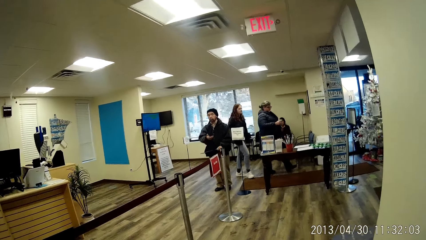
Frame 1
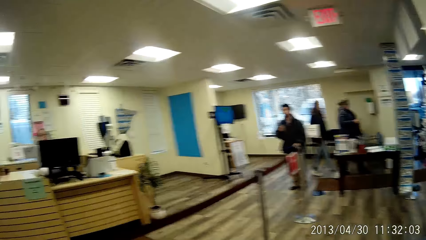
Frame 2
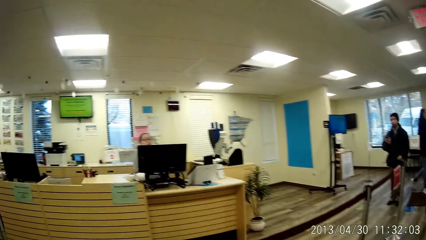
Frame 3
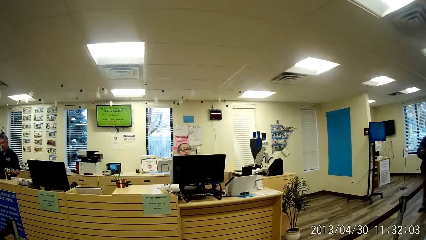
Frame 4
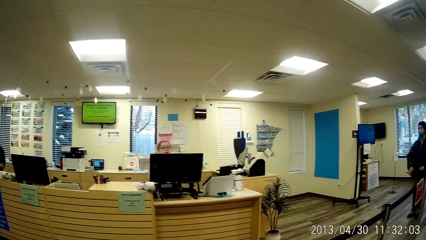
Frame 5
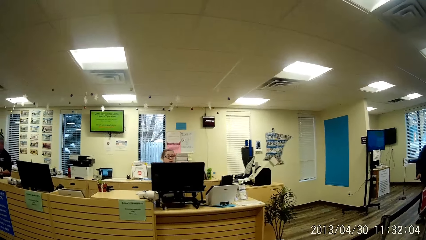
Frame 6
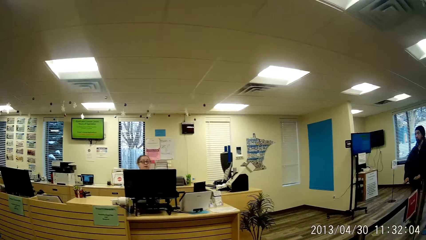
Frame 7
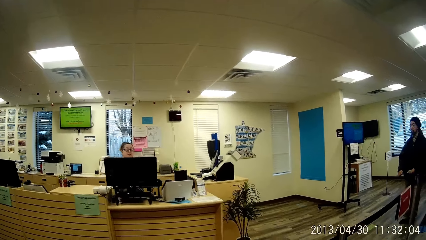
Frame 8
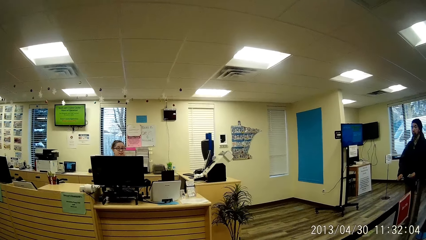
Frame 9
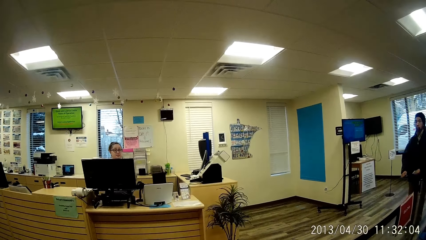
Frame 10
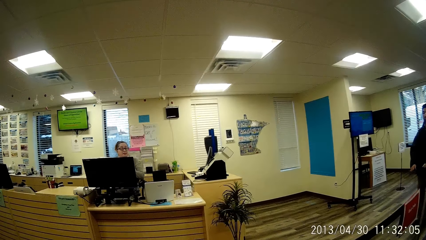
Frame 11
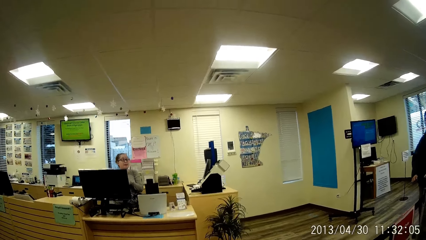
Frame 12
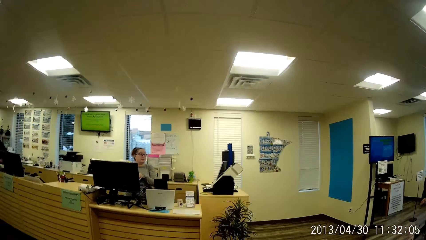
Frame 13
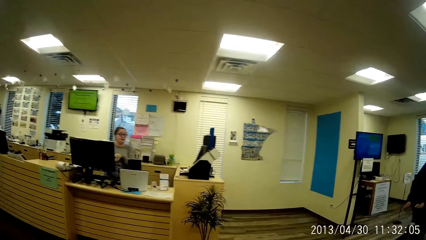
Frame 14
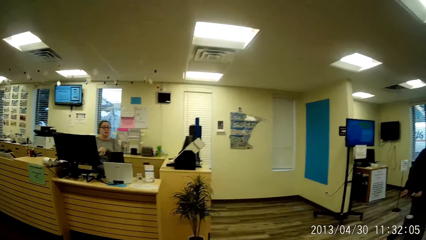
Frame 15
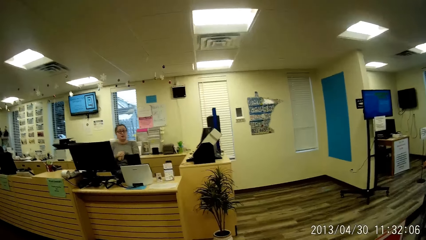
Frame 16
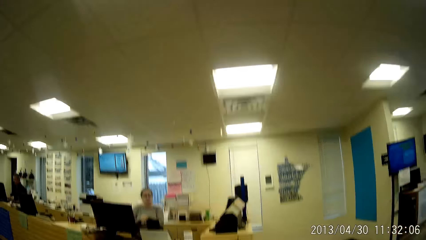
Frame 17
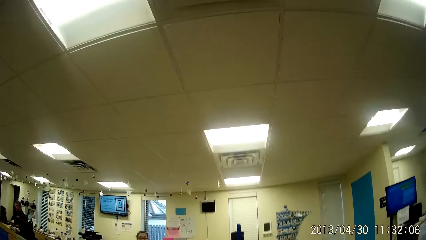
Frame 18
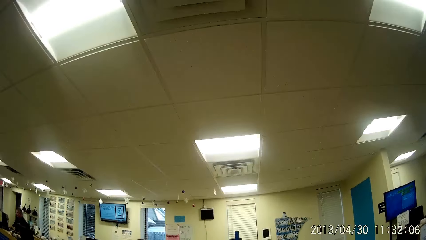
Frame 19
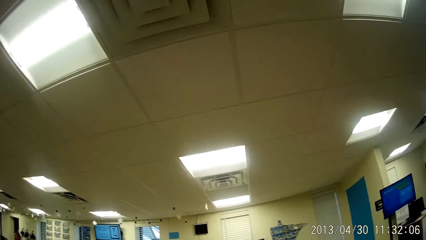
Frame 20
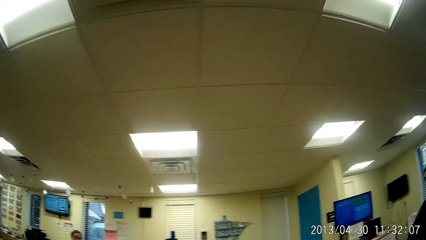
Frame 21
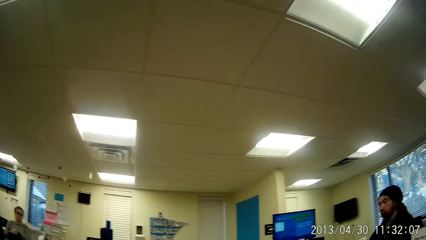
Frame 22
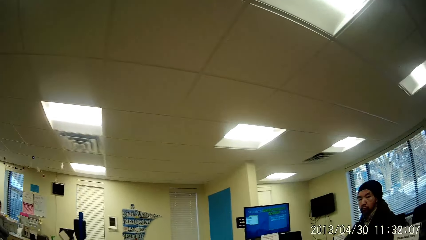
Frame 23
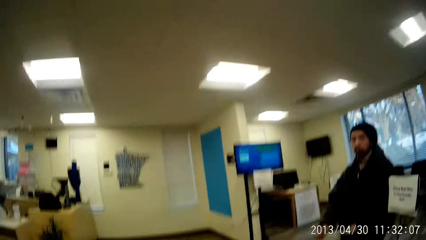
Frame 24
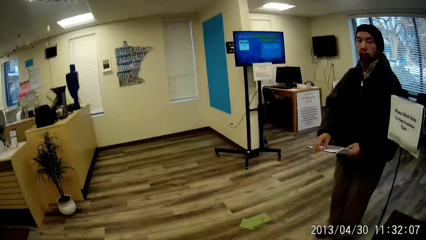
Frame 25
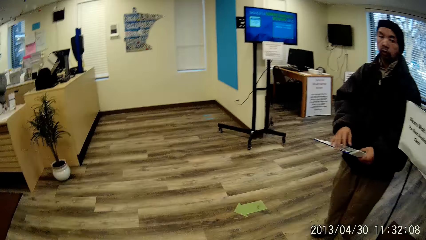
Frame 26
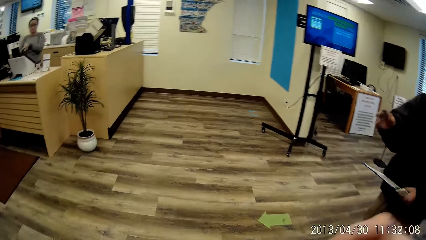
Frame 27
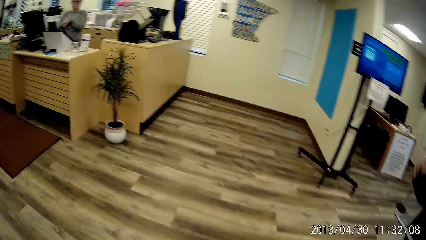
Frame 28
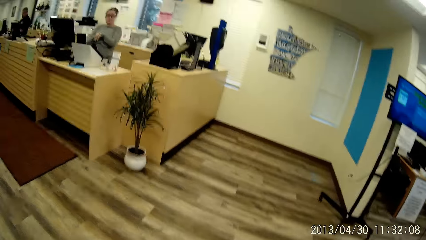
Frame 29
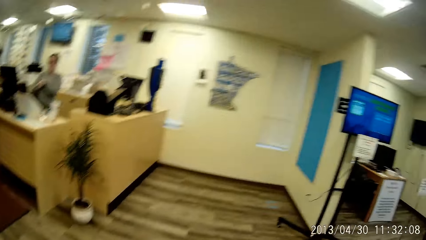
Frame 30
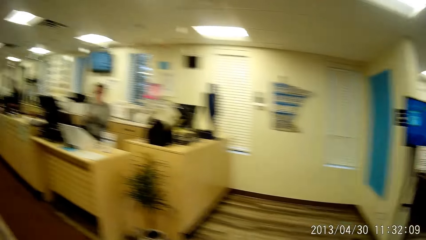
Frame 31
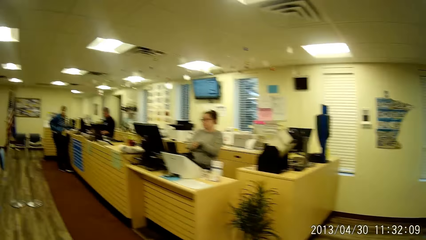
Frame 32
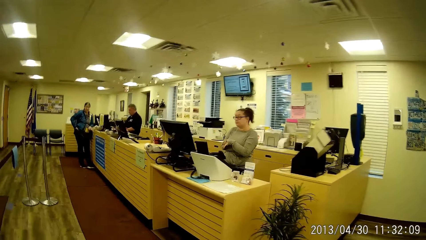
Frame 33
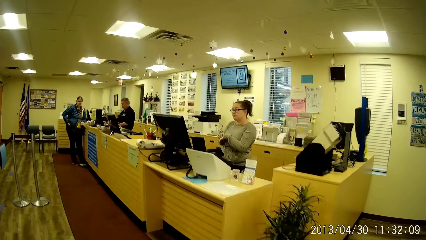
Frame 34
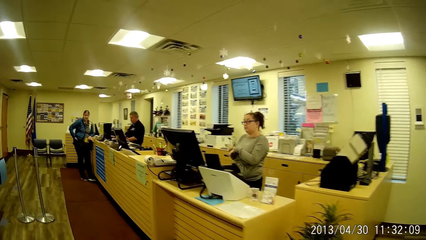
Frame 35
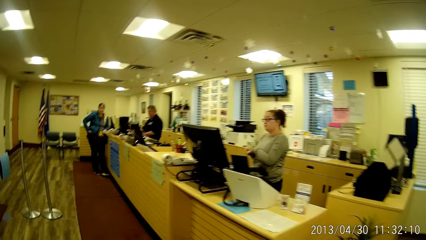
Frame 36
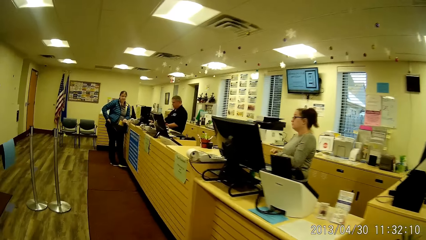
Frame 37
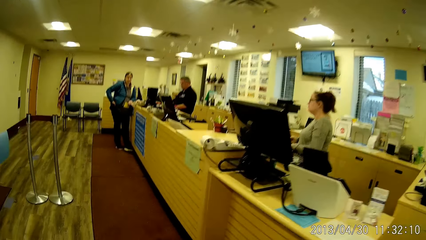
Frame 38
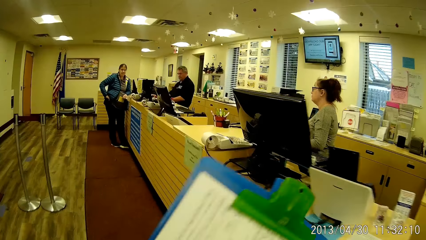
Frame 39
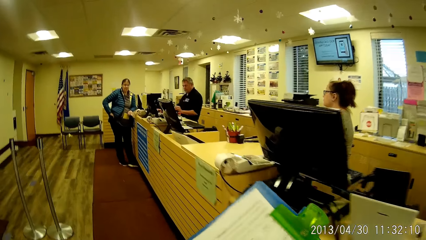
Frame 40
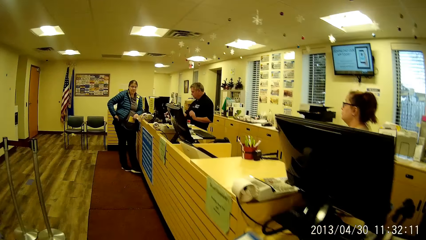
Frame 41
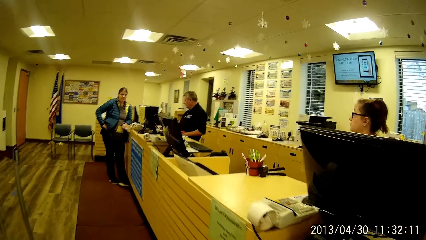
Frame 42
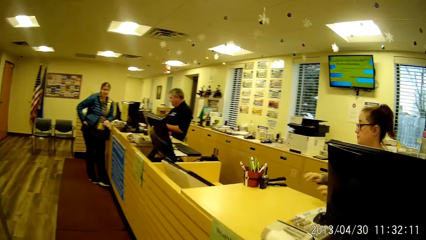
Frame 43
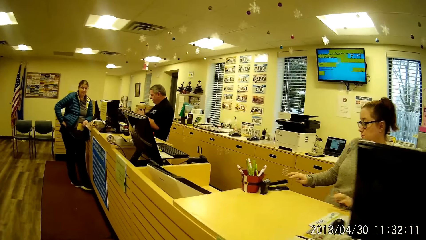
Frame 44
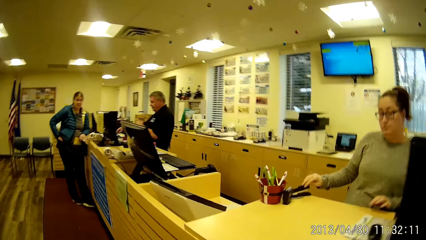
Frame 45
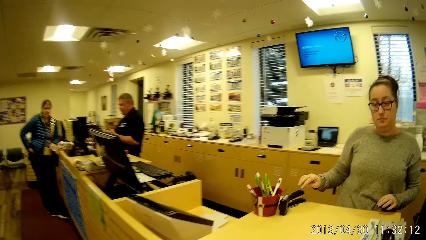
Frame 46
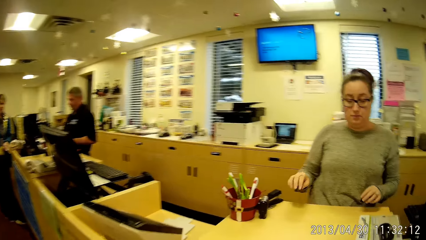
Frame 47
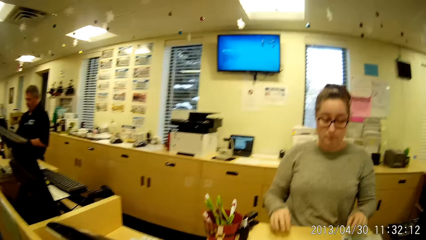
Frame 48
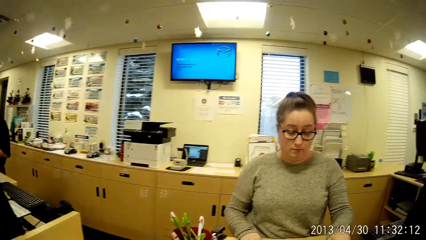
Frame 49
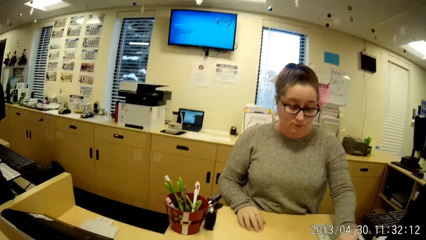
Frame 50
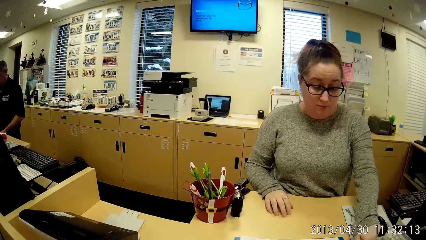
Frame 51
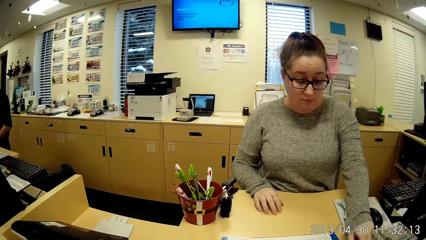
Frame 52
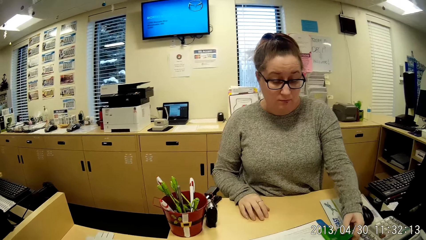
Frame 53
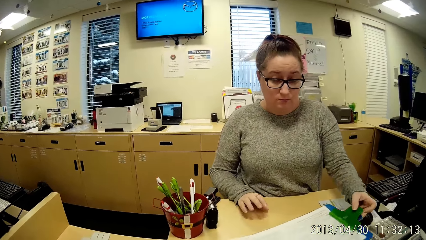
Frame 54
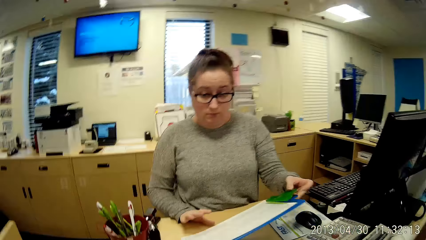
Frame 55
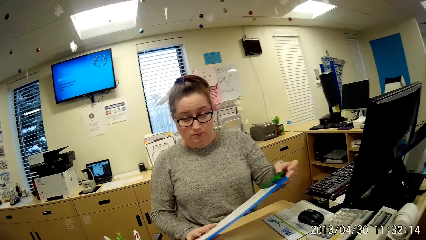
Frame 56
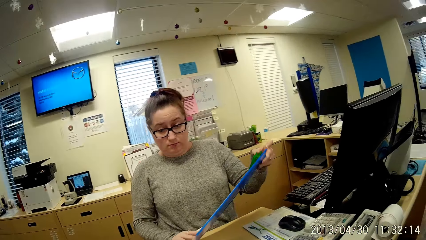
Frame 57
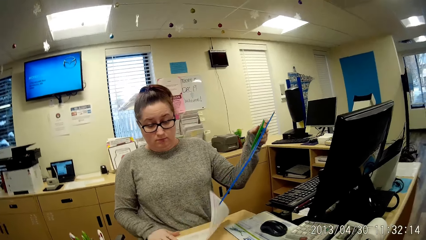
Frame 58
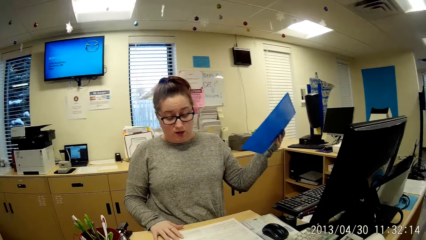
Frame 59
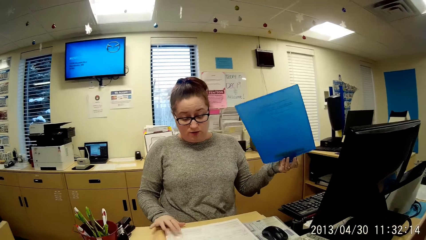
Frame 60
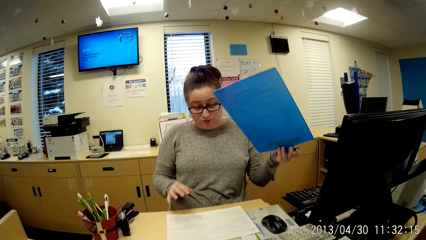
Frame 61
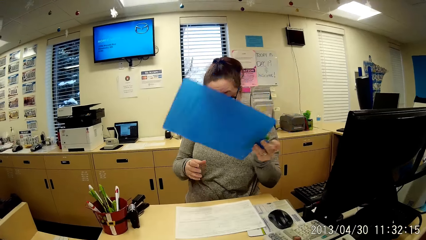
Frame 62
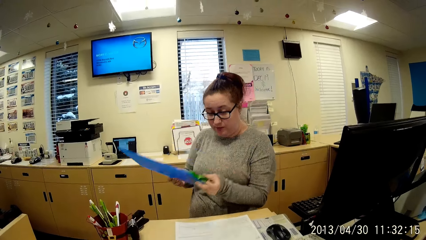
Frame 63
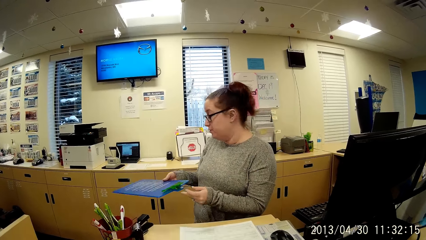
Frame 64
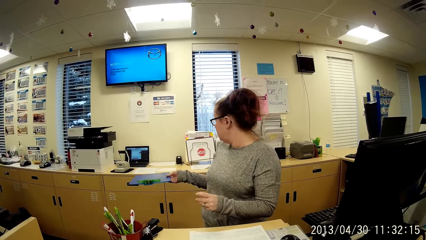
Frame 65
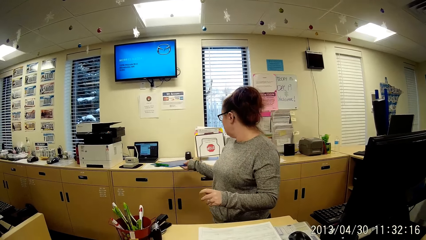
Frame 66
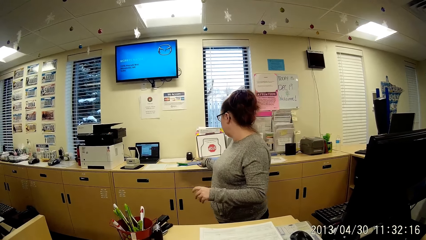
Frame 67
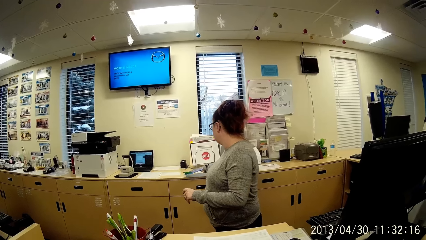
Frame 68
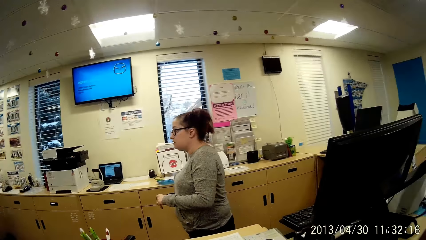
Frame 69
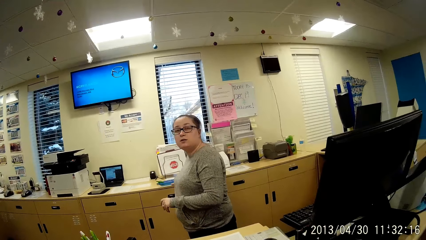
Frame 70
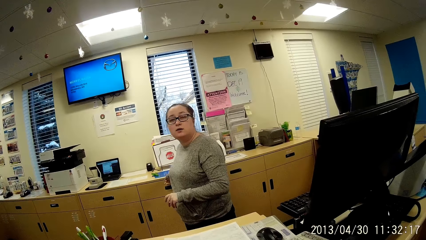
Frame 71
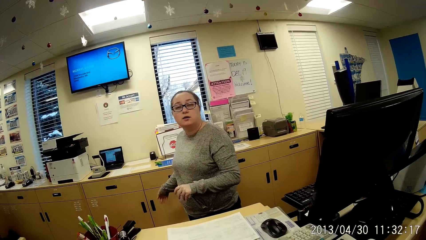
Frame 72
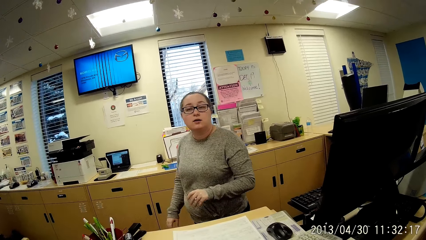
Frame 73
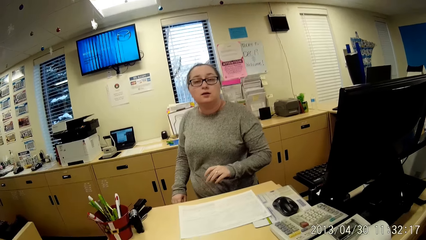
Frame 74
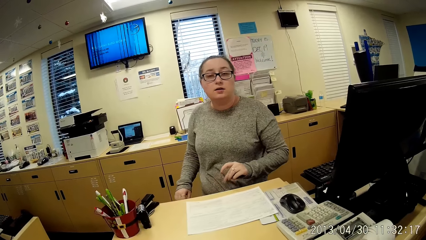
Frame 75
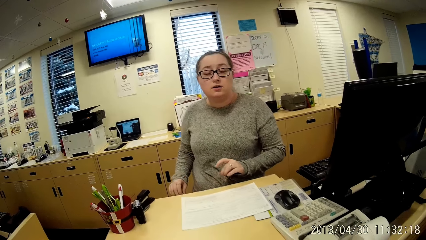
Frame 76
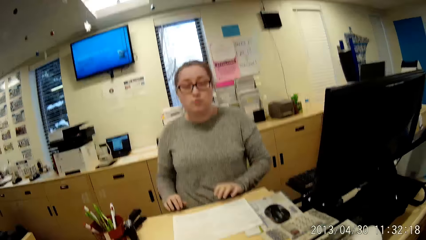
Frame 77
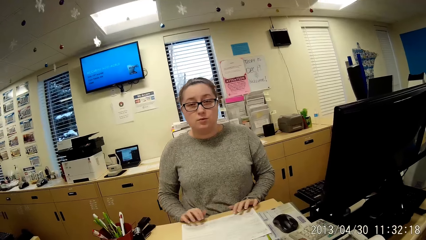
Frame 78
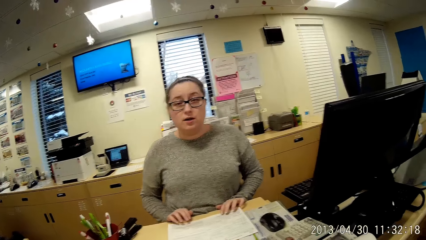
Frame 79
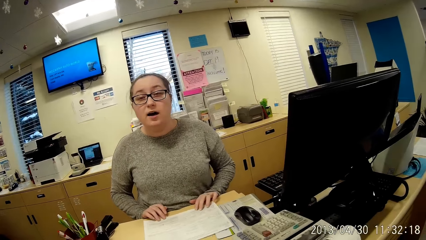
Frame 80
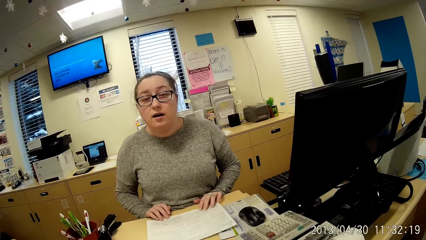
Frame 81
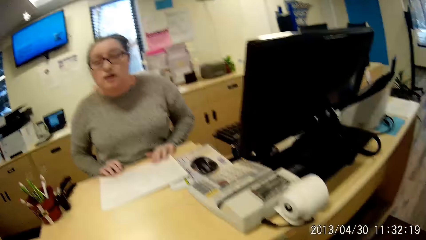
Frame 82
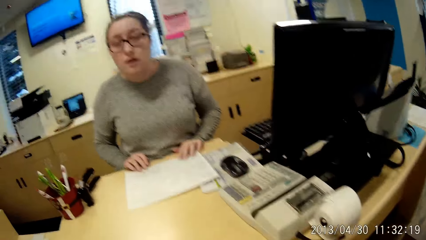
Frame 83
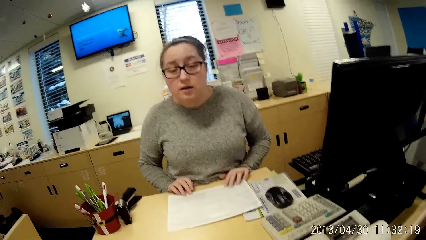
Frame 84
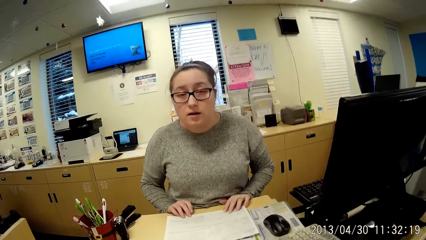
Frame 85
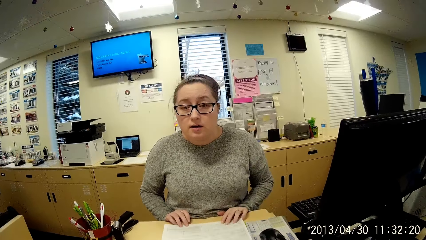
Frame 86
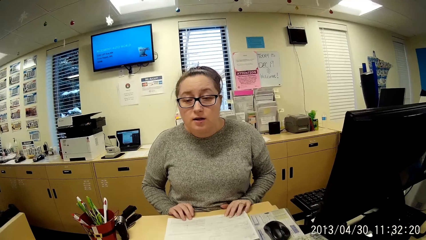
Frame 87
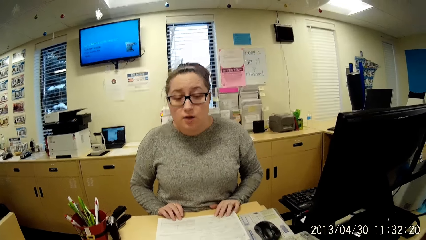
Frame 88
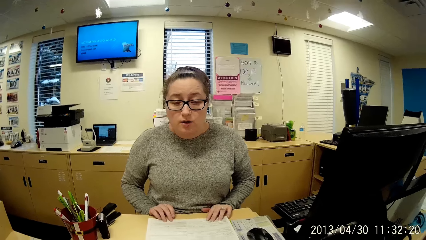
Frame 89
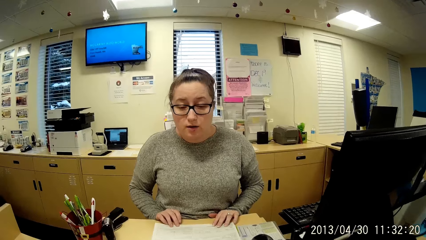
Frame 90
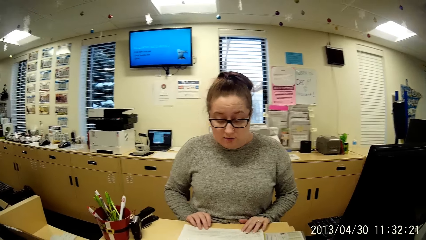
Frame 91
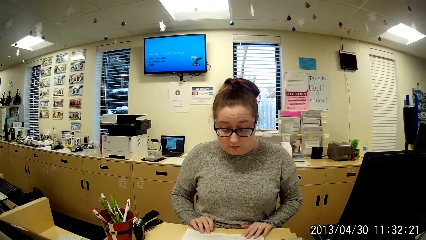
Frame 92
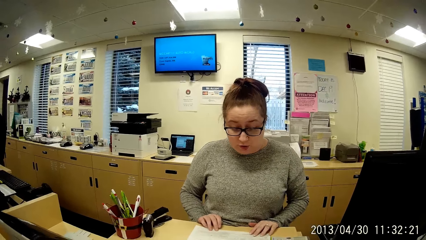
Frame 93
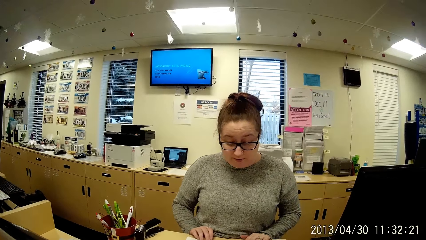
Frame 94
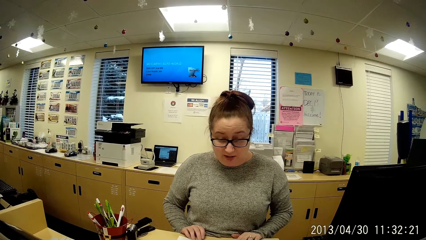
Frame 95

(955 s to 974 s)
The camera wearer walks towards a man. The man interacts with the camera wearer. The camera wearer walks to the cashier at the front desk. They carry the files up. They give the cashier a clipboard. The cashier lifts up the clipboard from the desk with her left hand, removes a paper from the clipboard with her right hand, moves the clipboard from her left hand to her right hand, and drops the clipboard on a cabinet with her right hand. The camera wearer converses with the cashier.
